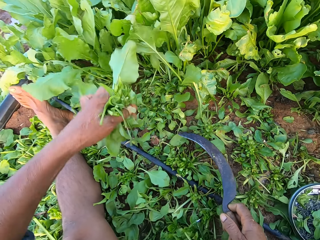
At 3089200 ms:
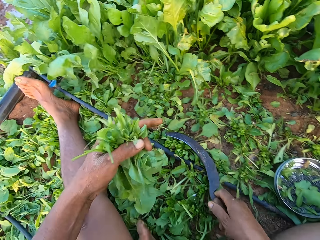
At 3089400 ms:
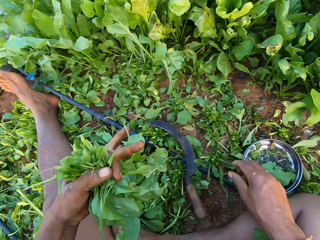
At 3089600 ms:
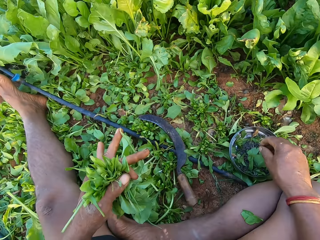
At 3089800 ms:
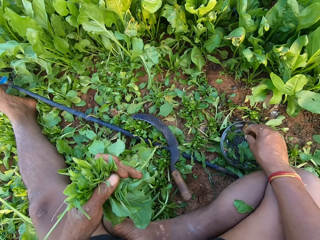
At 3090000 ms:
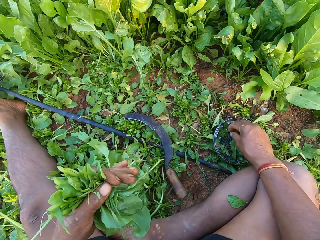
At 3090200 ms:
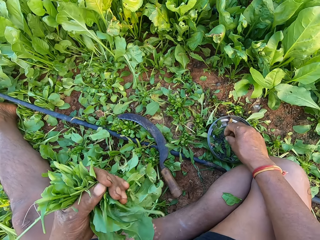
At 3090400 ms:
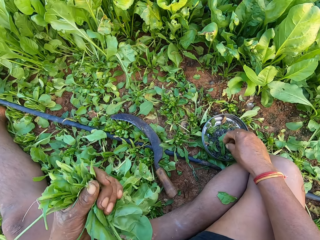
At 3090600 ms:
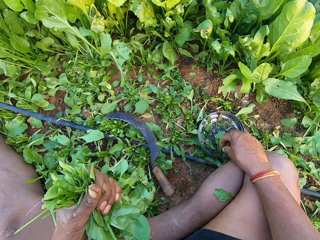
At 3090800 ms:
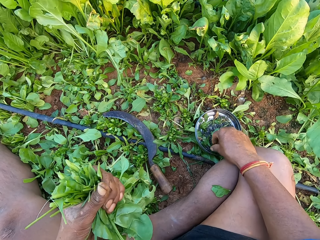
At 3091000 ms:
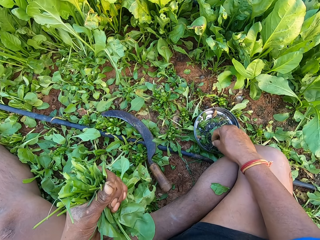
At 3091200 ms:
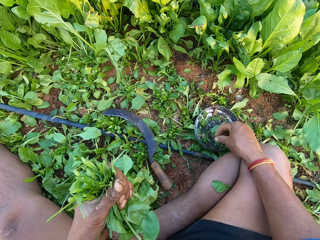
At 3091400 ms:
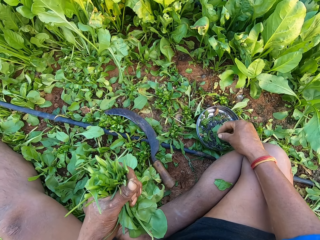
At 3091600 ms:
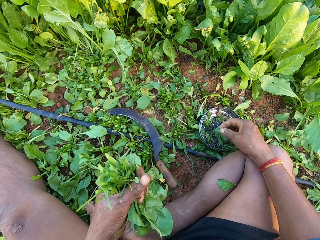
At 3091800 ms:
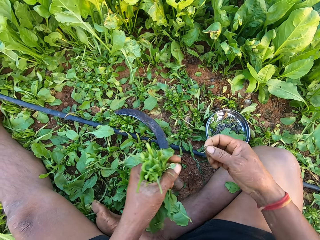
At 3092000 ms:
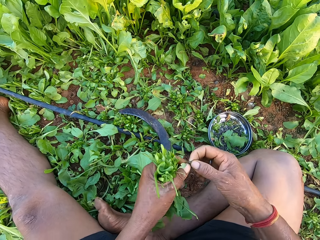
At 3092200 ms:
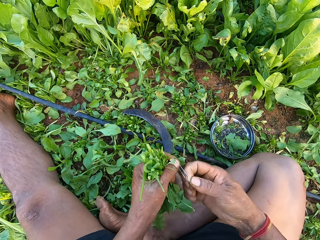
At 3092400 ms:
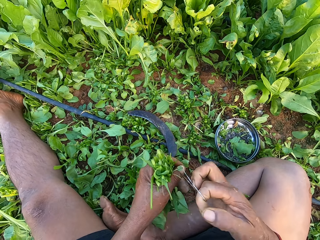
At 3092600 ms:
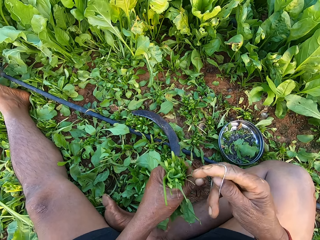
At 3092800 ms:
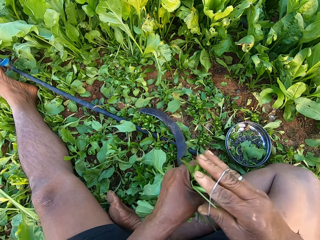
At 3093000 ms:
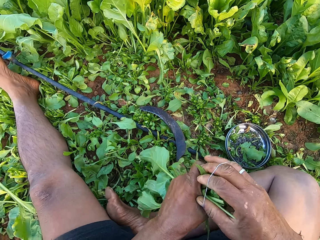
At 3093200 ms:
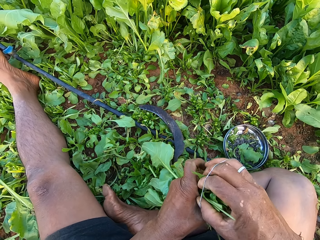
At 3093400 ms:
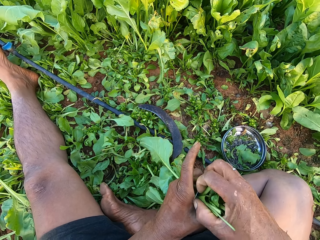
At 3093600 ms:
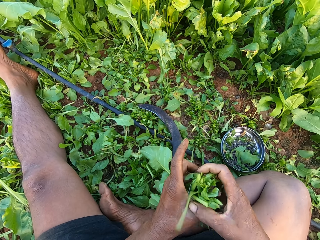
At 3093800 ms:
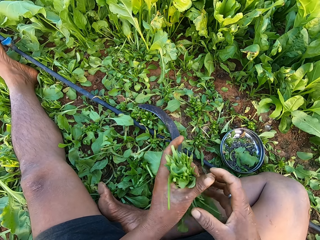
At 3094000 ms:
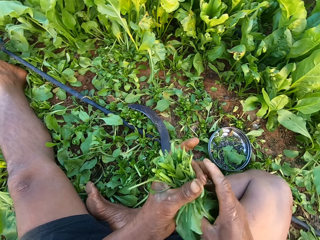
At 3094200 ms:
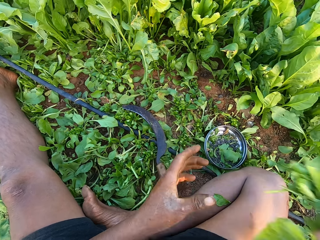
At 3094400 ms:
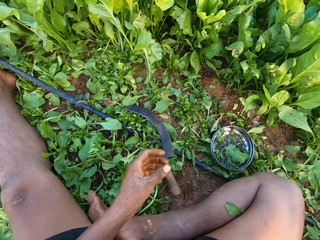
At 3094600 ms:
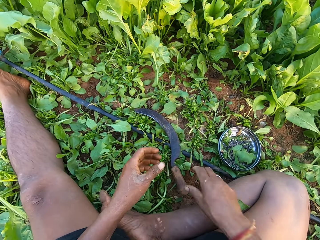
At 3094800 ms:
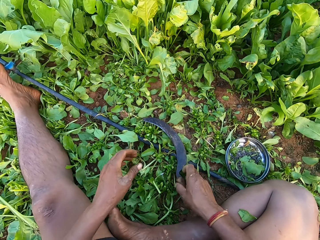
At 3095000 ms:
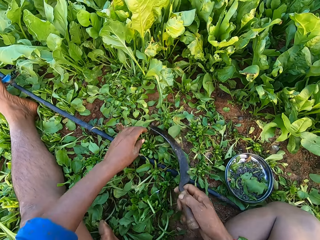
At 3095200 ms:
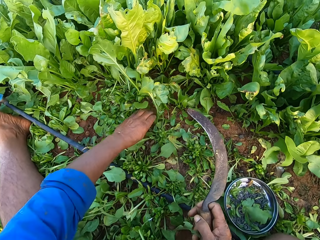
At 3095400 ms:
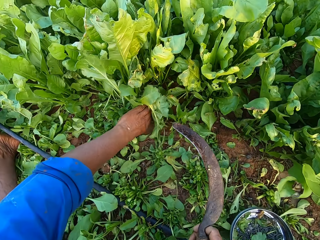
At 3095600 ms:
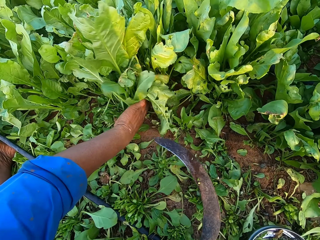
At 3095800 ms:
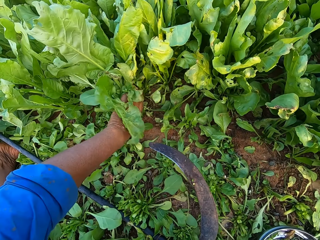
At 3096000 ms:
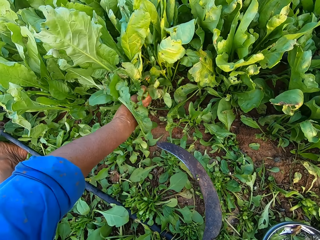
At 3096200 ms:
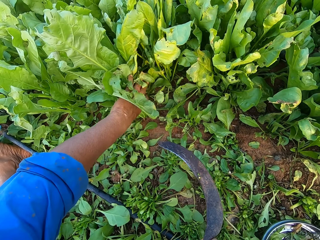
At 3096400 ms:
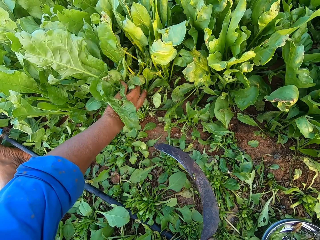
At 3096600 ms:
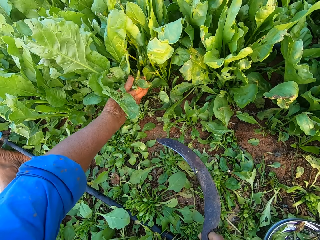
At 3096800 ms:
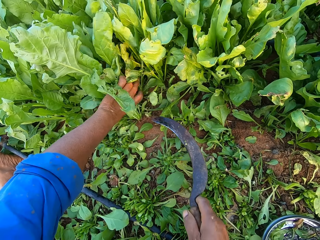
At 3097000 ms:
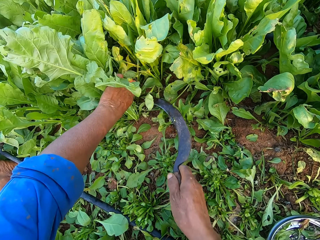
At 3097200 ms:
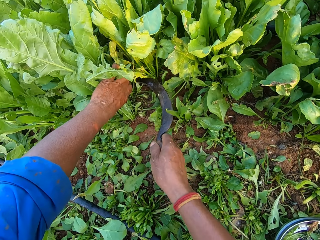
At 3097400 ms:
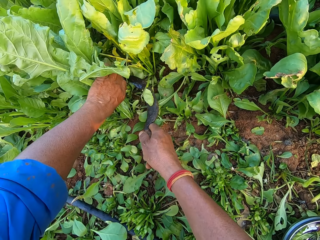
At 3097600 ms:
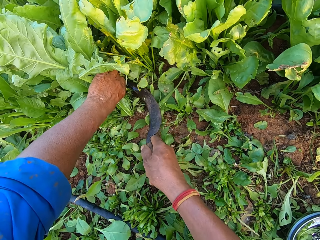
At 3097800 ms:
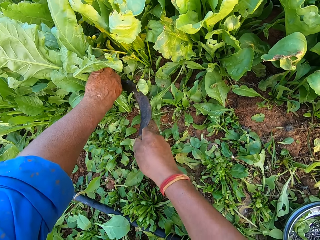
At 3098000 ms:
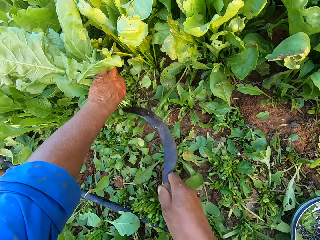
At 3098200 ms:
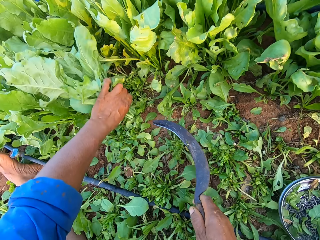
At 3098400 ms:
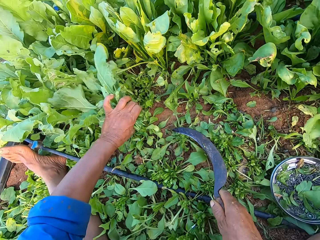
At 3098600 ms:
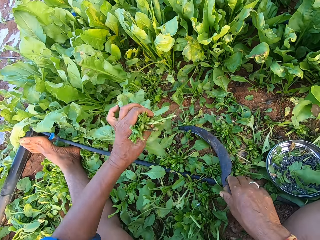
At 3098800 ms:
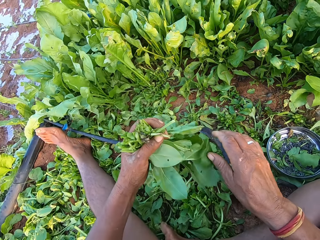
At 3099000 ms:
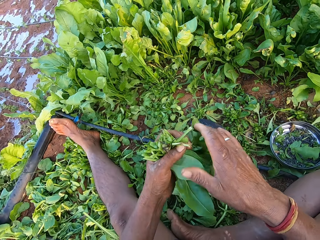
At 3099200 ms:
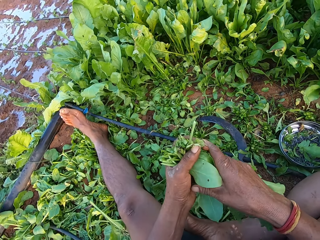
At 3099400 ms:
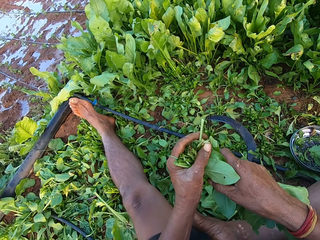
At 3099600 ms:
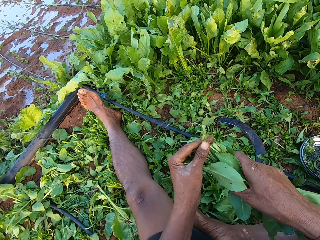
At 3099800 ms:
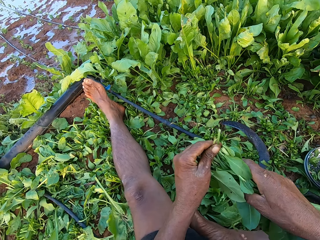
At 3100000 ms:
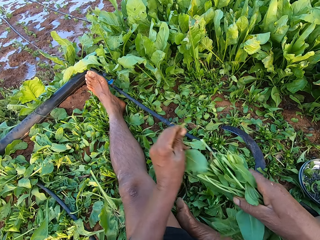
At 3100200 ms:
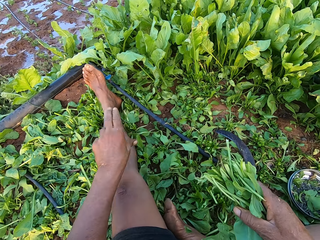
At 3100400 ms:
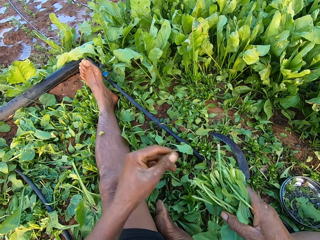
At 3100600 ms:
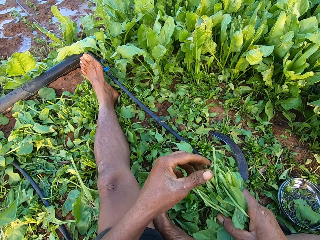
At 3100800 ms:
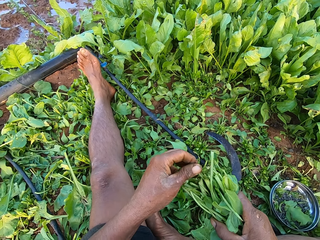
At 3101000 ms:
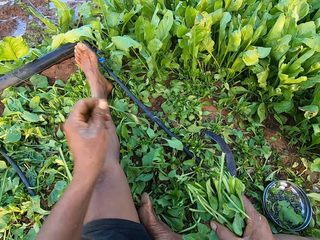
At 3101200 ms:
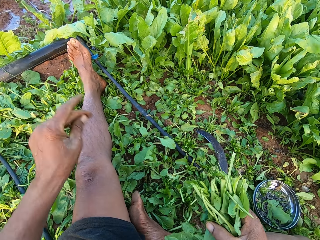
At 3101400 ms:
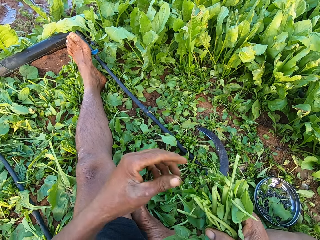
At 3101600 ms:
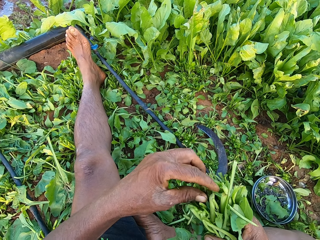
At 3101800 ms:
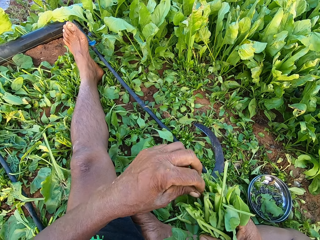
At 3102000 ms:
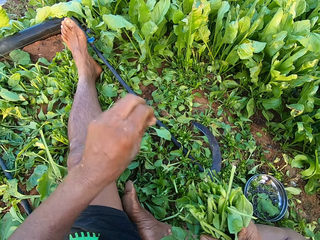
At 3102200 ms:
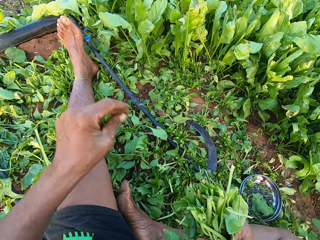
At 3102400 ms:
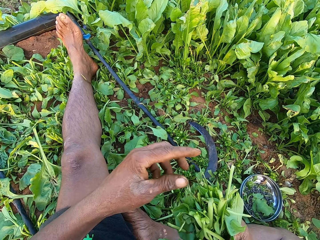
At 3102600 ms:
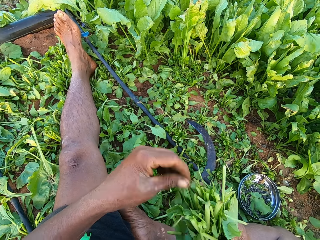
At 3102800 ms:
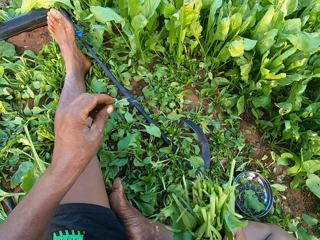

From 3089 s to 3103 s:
The camera wearer drops the sickle on the ground with his right hand. He picks a rubber from the bowl on the ground with his right hand. He holds the rubber with both hands. He takes the sickle. He binds the collard green vegetables in his left hand with the rubber in his right hand. He drops the collard green vegetable on the ground with his right hand. He drops the collard green vegetable on the ground with his right hand again. He cuts some collard green vegetables in his left hand with the sickle in his right hand. He drops the sickle on the ground with his right hand. He holds the collard green vegetables with both hands. He removes some leaves from the collard green vegetables in his right hand with his left hand.

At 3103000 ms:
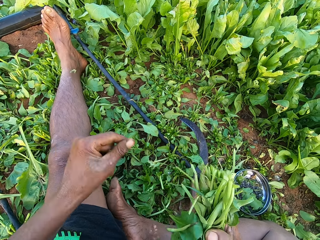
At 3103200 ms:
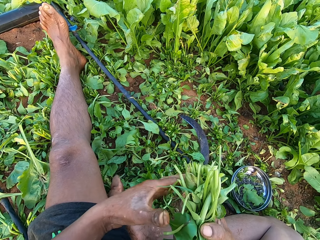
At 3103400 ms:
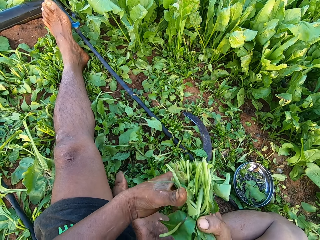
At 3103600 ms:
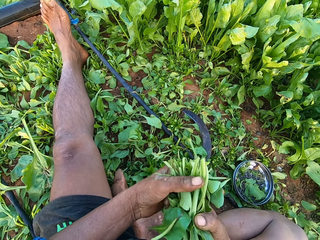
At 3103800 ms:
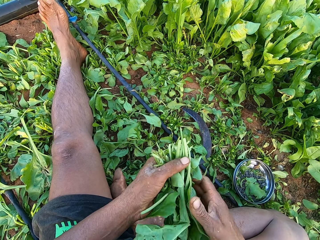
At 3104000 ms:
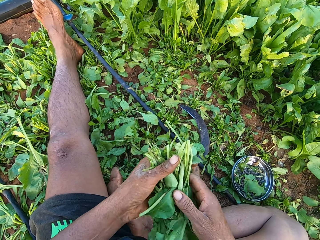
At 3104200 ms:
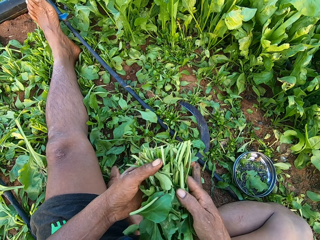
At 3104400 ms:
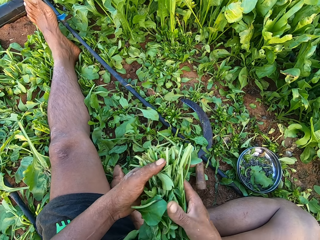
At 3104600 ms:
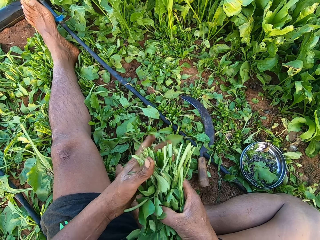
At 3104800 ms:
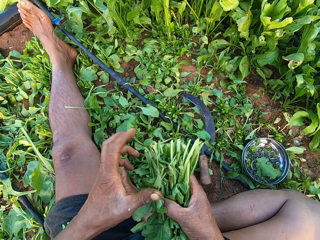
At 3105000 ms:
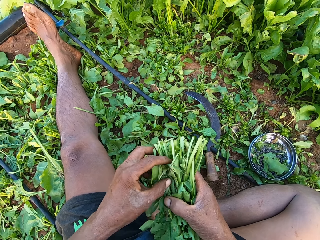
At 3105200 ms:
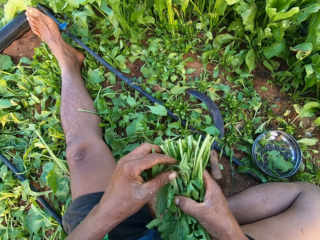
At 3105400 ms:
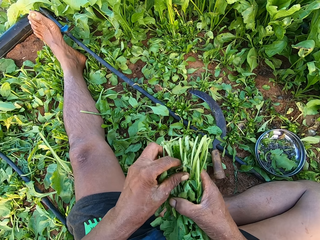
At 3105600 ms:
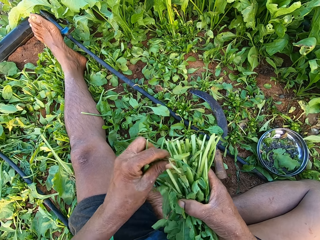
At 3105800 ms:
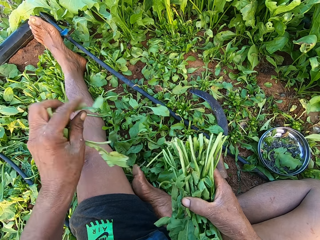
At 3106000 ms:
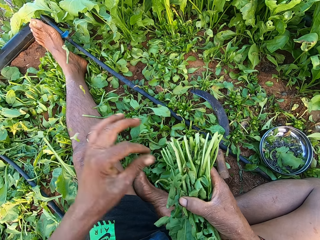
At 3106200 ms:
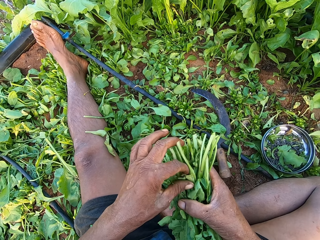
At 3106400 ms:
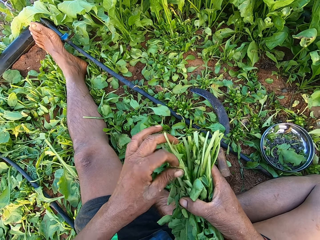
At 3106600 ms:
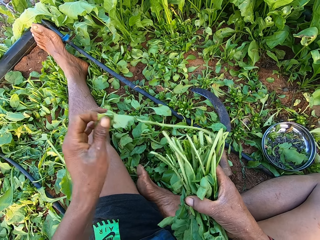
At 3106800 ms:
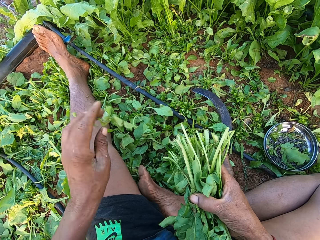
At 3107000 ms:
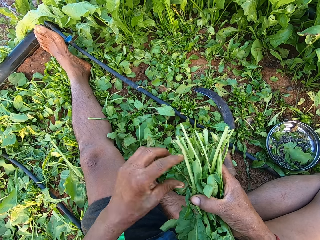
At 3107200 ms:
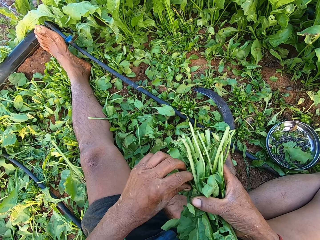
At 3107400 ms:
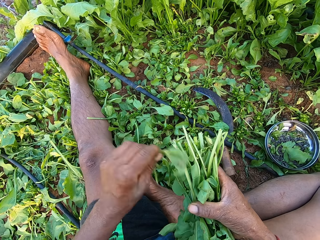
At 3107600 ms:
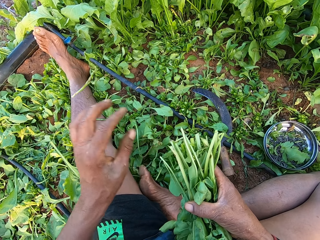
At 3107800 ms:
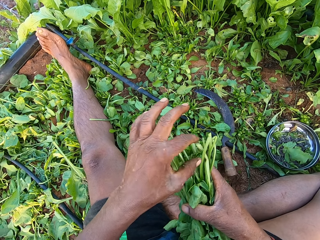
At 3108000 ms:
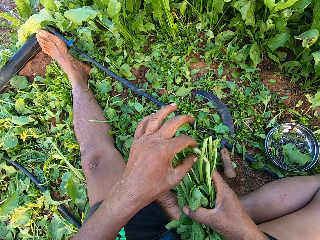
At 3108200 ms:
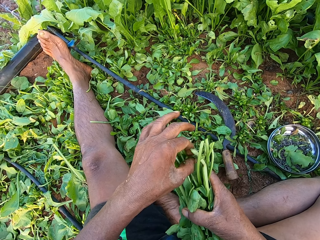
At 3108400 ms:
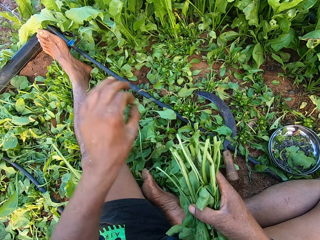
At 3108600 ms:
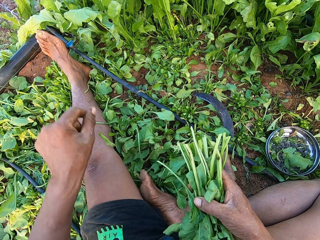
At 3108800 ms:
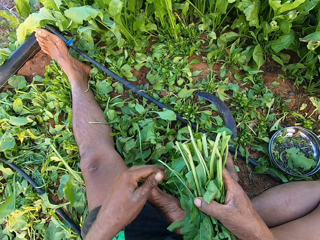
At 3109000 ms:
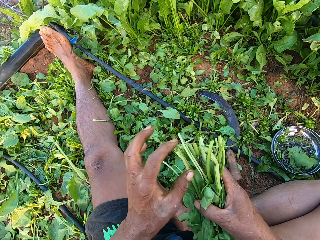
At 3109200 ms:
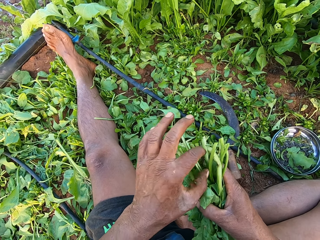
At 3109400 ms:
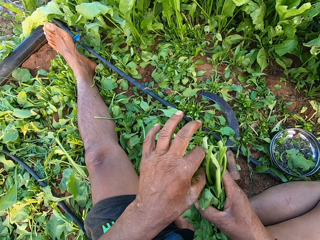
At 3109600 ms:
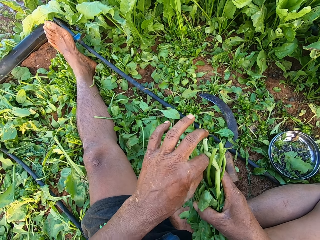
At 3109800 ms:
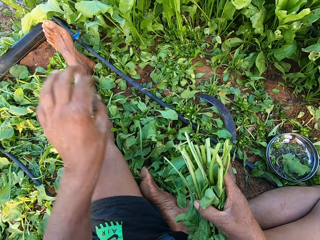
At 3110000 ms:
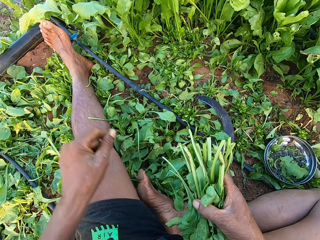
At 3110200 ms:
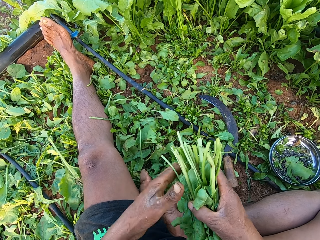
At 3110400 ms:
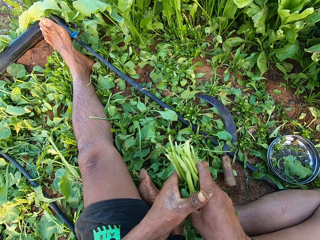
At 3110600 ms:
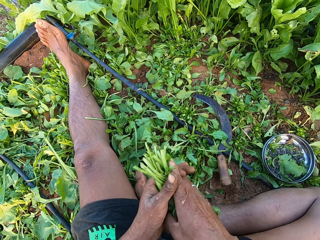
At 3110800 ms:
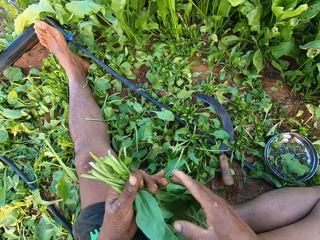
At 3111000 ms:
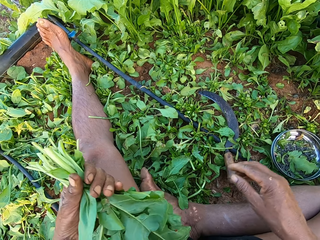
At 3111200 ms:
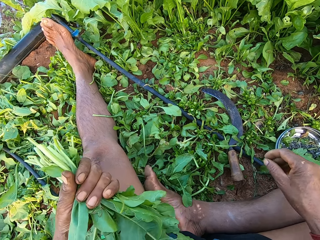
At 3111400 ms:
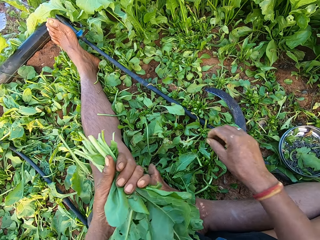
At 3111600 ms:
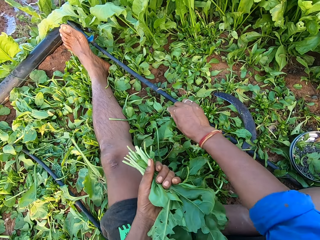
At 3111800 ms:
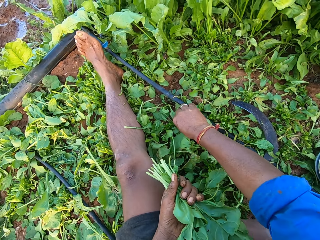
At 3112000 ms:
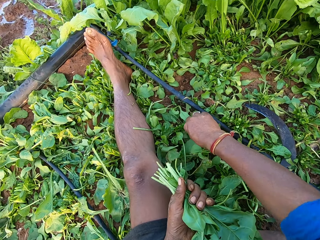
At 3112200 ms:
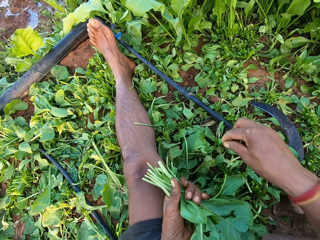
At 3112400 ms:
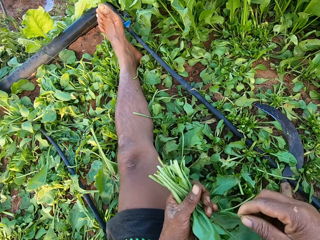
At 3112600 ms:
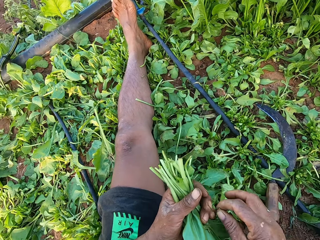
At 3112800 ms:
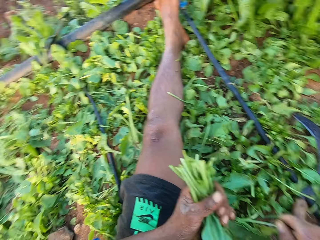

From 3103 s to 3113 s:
The camera wearer holds the collard green vegetables with both hands. He removes some leaves from the collard green vegetables in his right hand with his left hand. He holds the collard green vegetables with his left hand.
